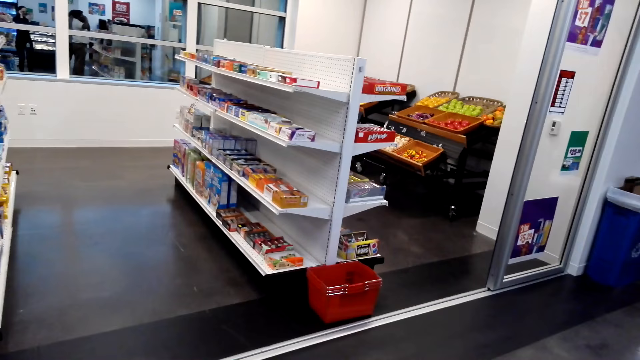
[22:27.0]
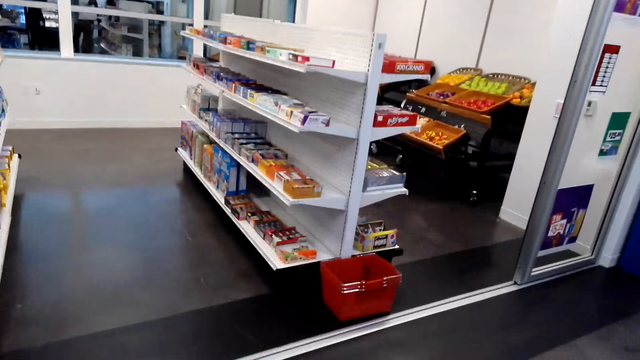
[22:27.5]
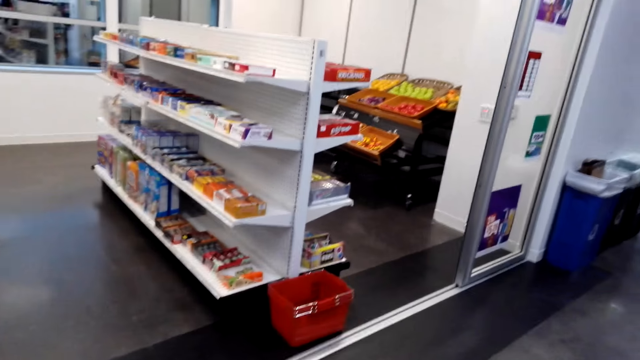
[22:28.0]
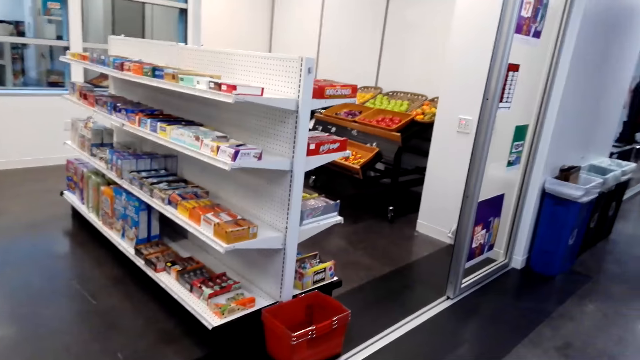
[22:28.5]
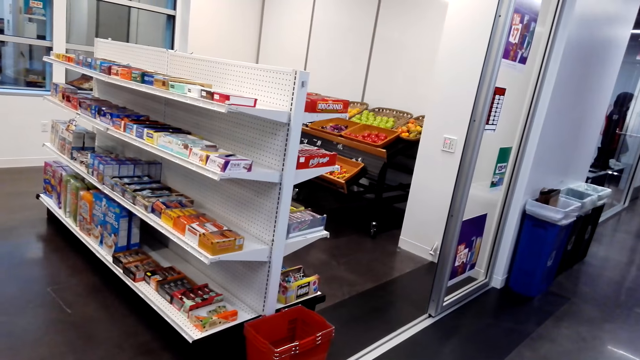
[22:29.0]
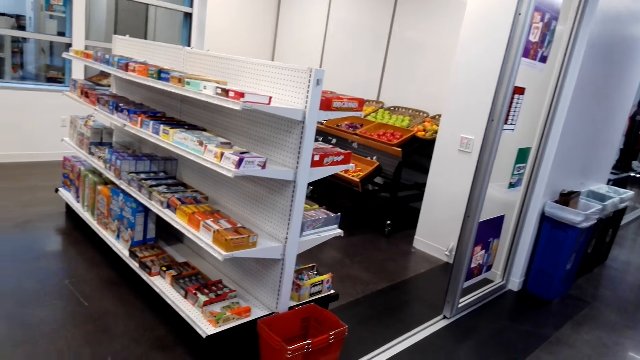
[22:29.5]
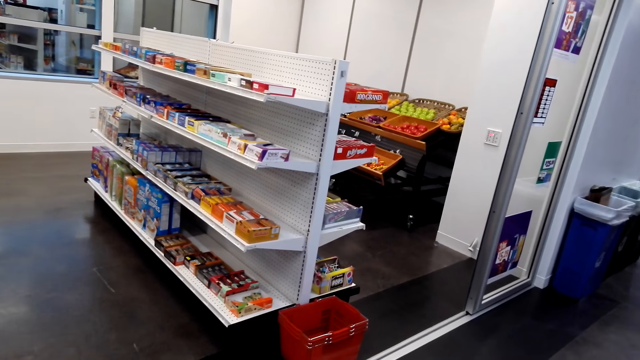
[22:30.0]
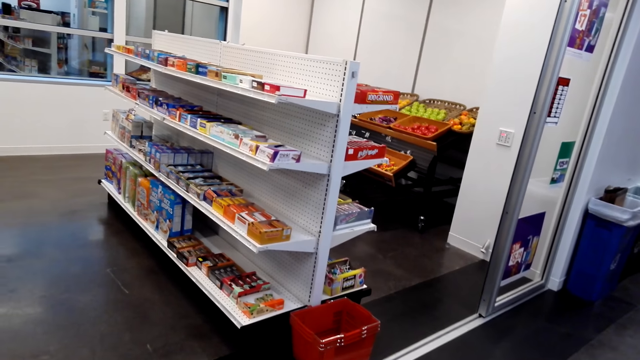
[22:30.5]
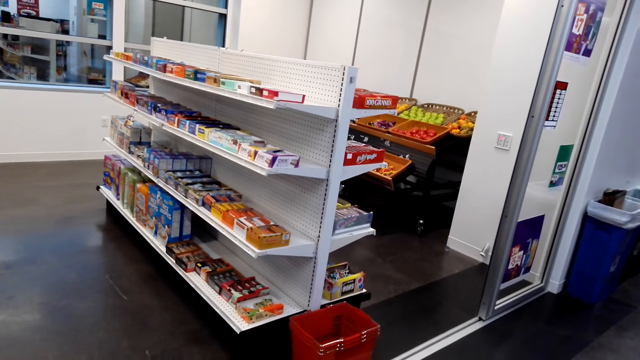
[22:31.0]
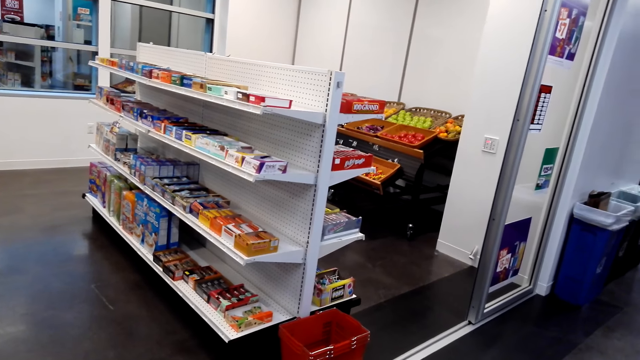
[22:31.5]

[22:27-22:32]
The camera wearer looks on.
